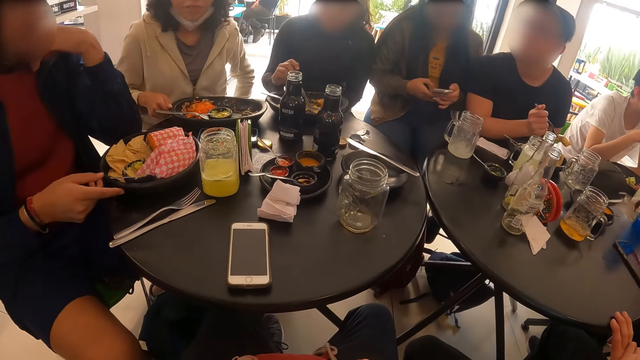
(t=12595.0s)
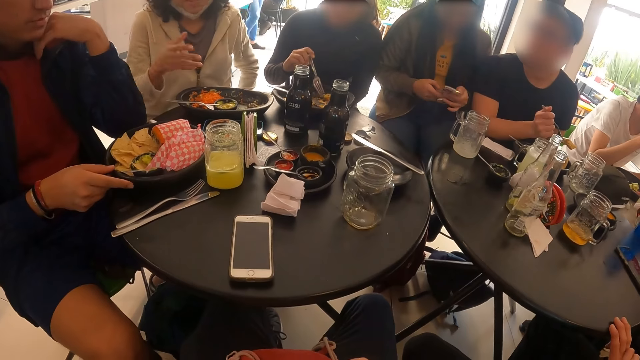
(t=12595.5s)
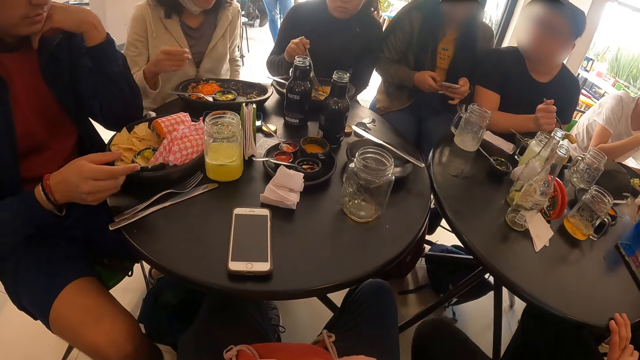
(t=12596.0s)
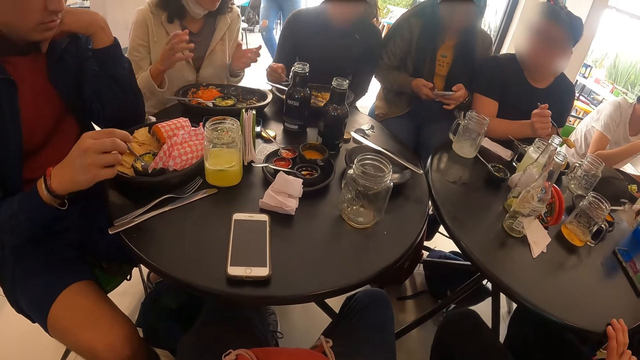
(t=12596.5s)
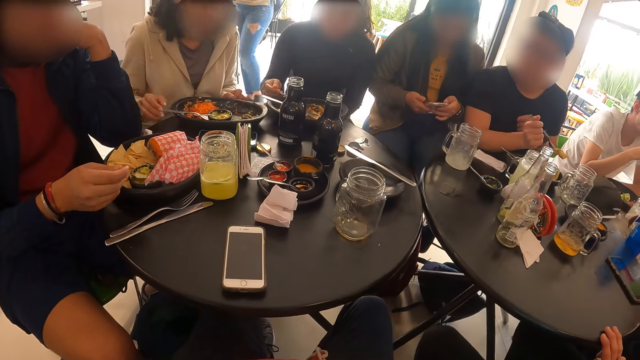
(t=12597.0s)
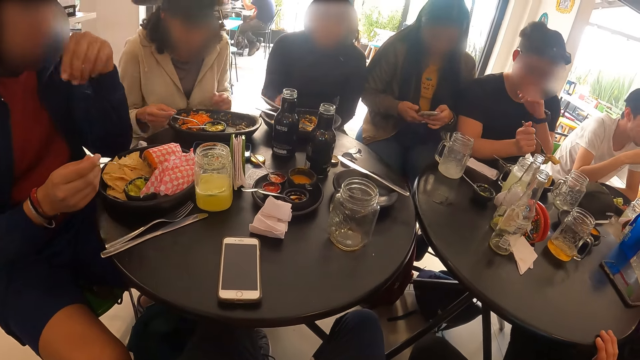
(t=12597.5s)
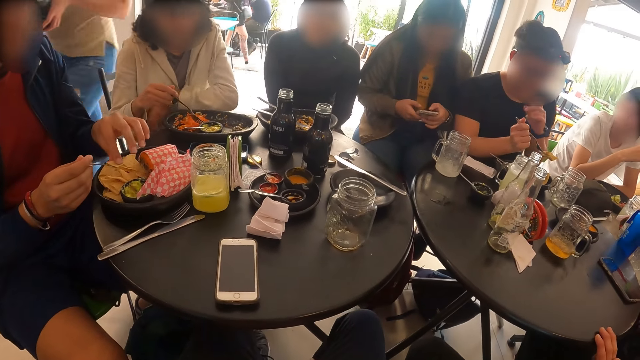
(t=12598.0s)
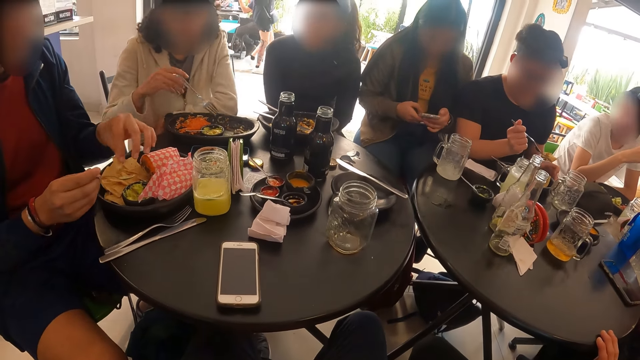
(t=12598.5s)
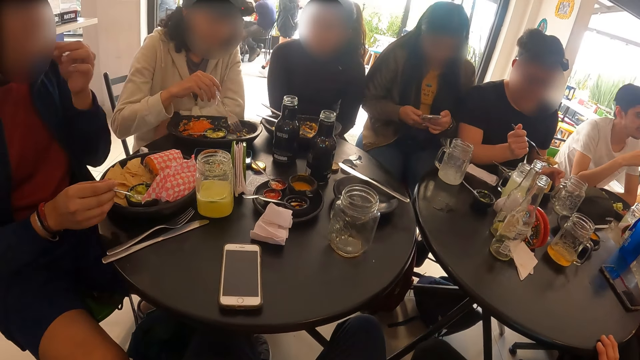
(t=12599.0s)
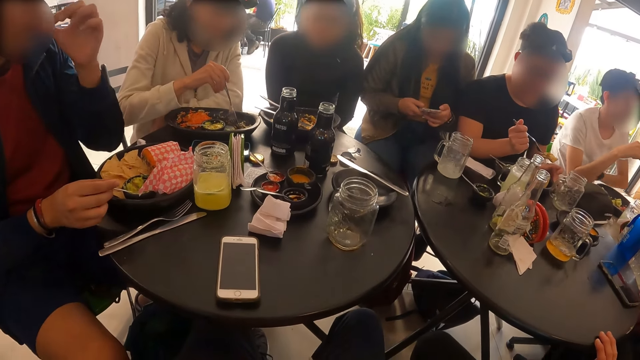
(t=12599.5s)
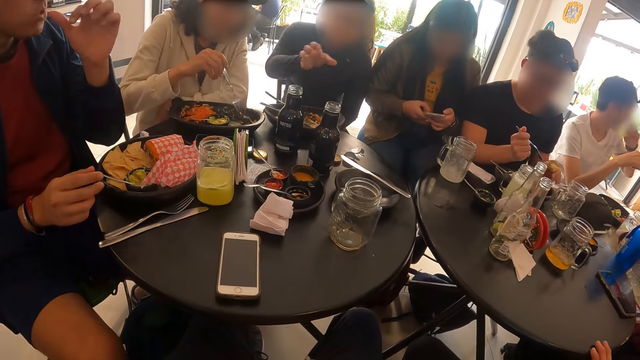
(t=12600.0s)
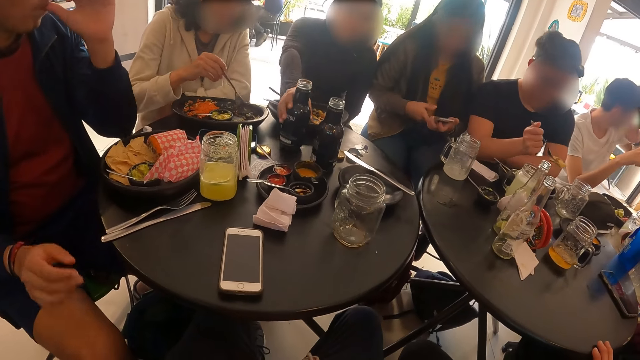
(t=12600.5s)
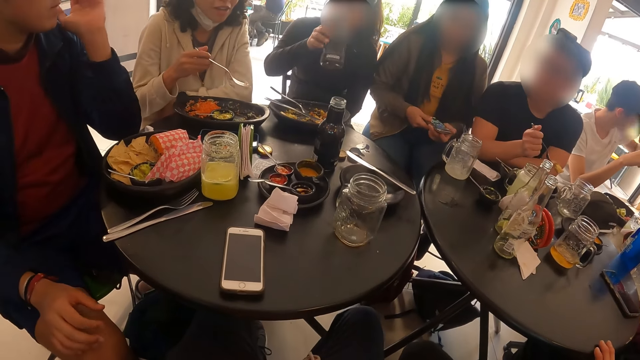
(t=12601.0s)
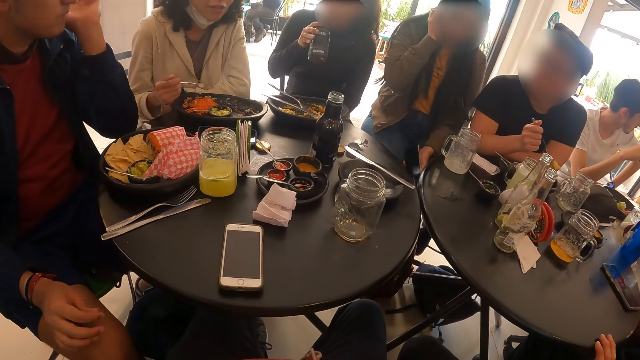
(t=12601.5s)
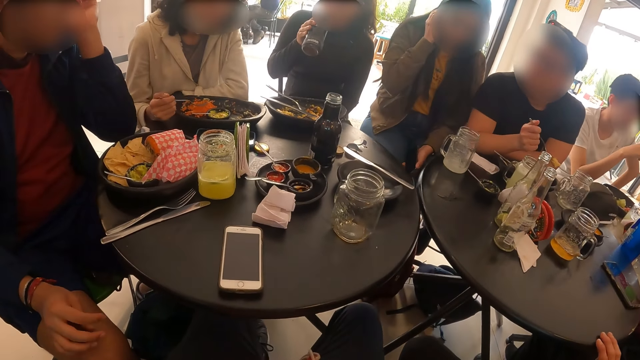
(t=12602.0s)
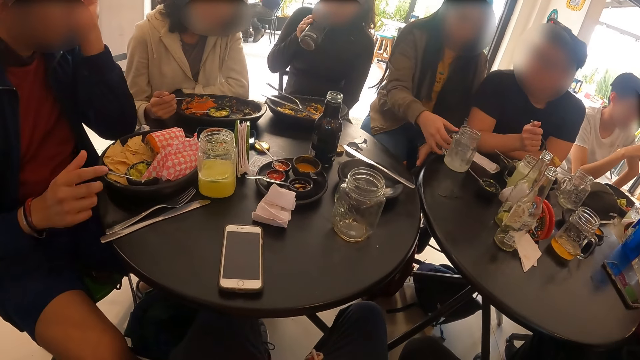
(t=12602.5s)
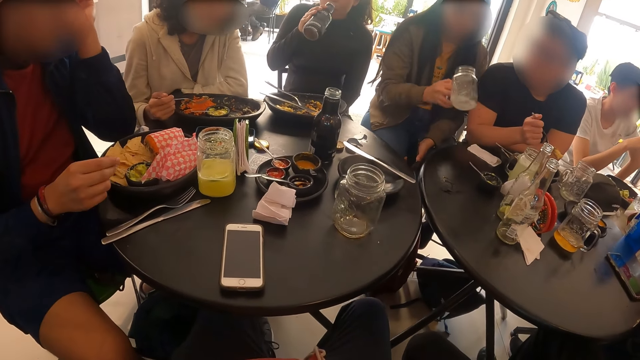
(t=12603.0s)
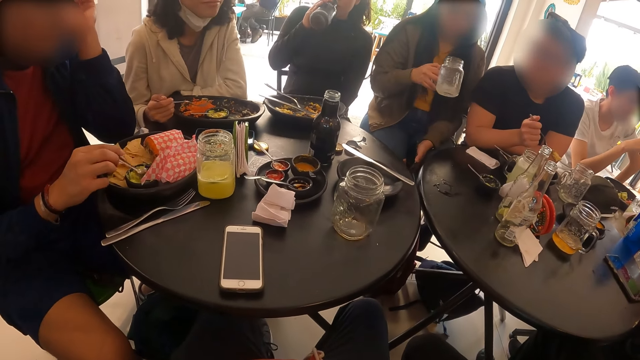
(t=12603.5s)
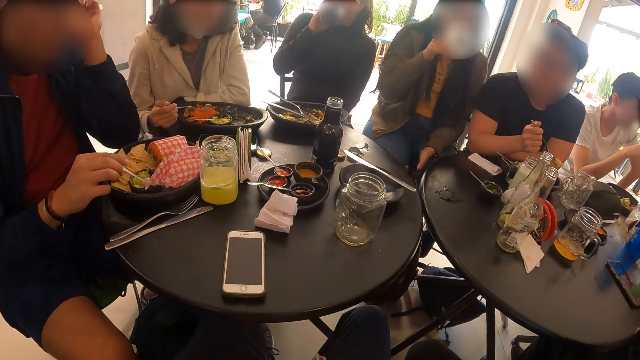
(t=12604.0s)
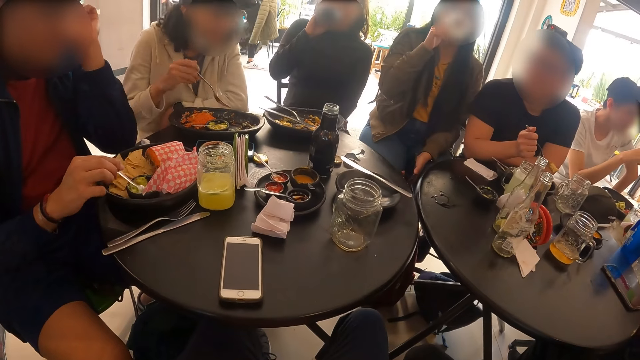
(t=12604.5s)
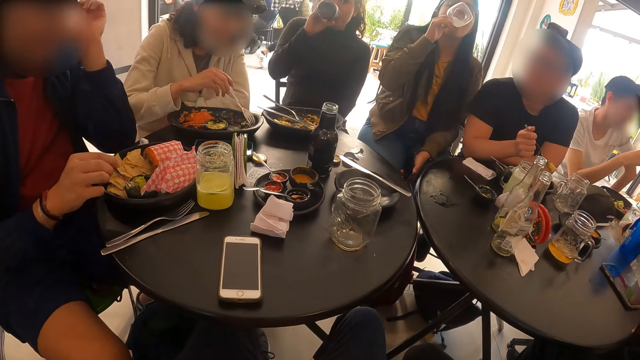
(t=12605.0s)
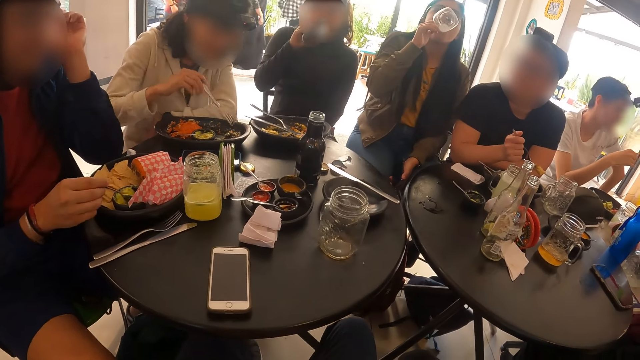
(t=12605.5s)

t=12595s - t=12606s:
A woman moves the plate on the table with her right hand. A man holds the spoon in the plate with his right hand. He eats the burger with his left hand. Another woman picks up the jar of beer on the table with her right hand. A third woman picks up the bottle on the table with her right hand and drinks from the bottle in her right hand. The man holds the spoon in the plate with his right hand, touches his face with his left hand, and stirs cheese in the plate with the spoon in his right hand. The second woman drinks from the jar of beer in her right hand.

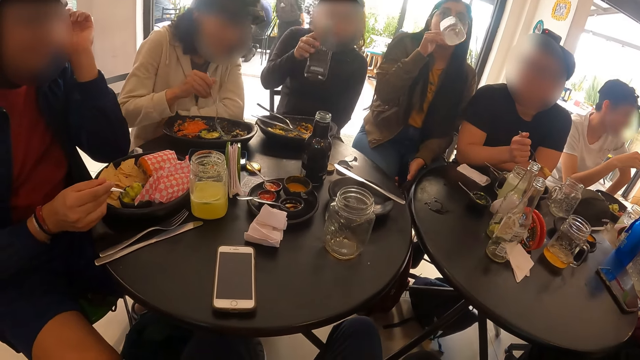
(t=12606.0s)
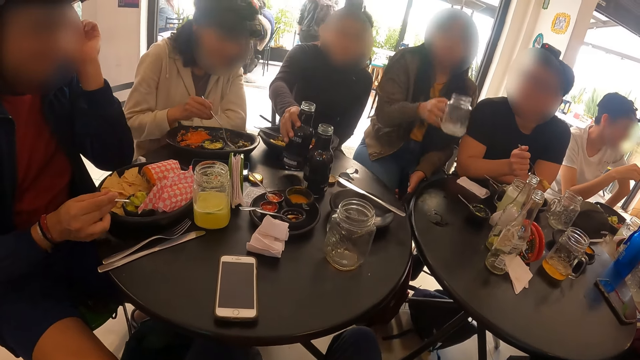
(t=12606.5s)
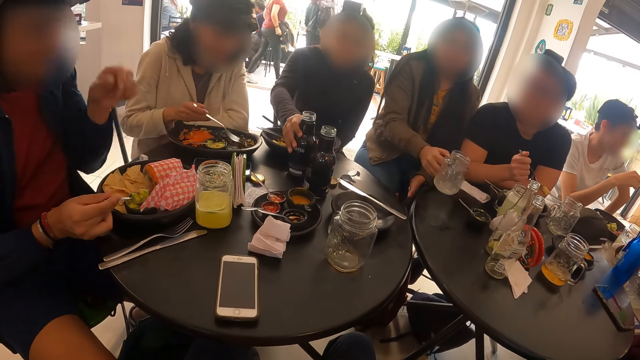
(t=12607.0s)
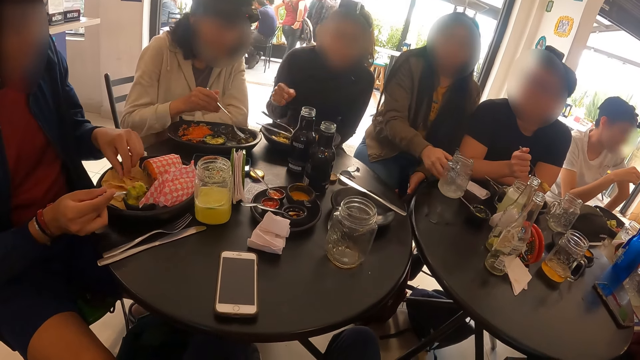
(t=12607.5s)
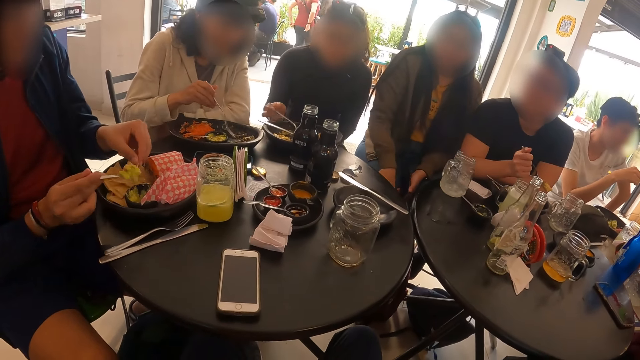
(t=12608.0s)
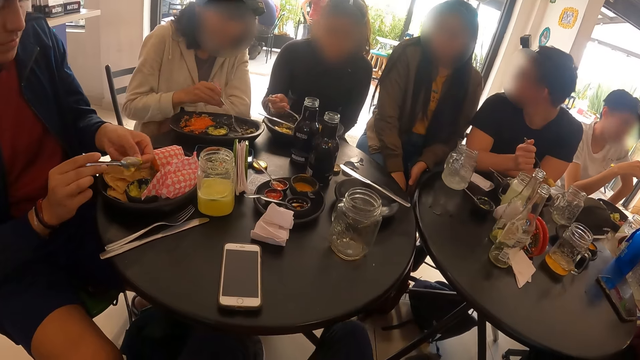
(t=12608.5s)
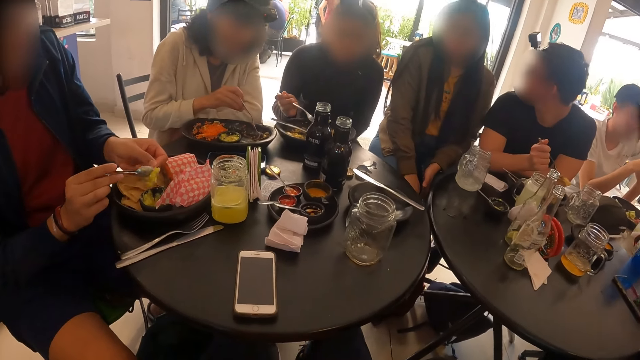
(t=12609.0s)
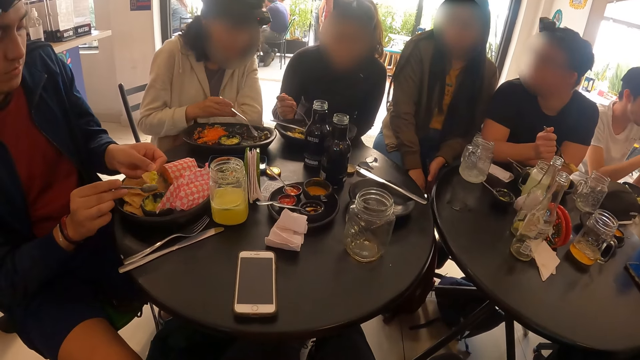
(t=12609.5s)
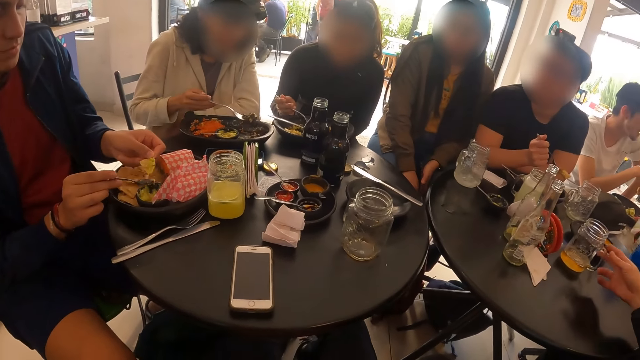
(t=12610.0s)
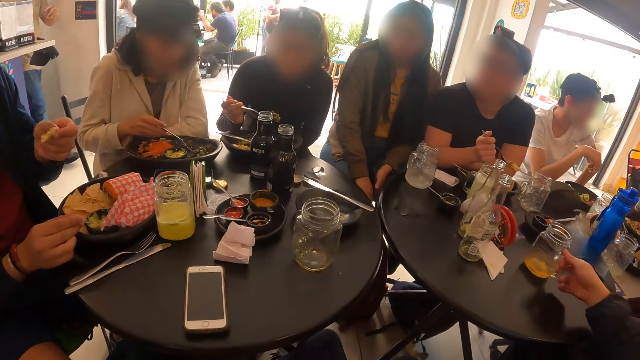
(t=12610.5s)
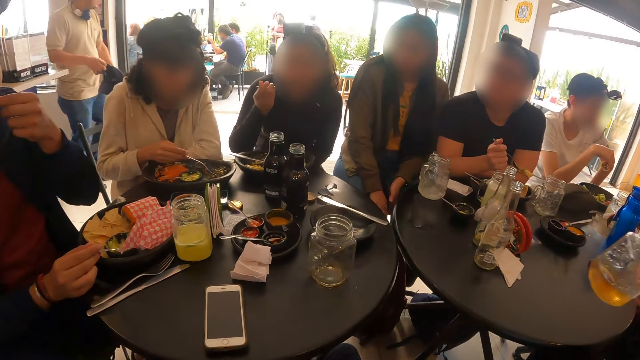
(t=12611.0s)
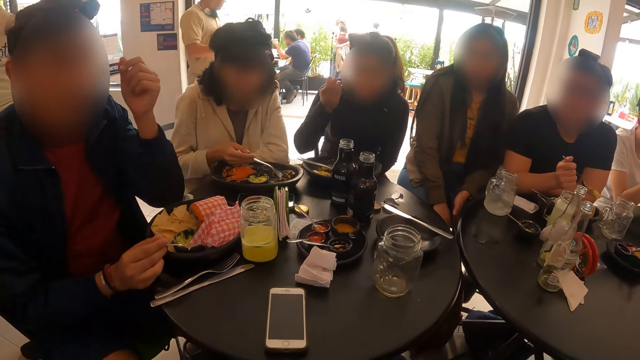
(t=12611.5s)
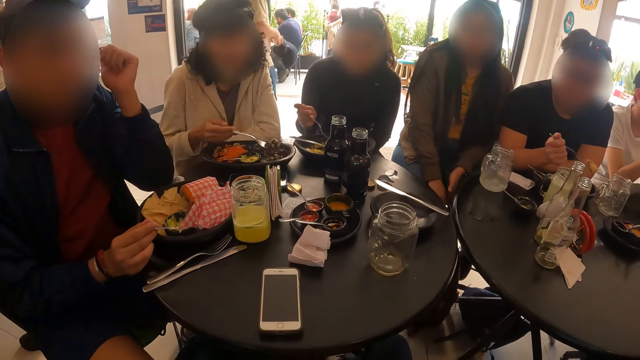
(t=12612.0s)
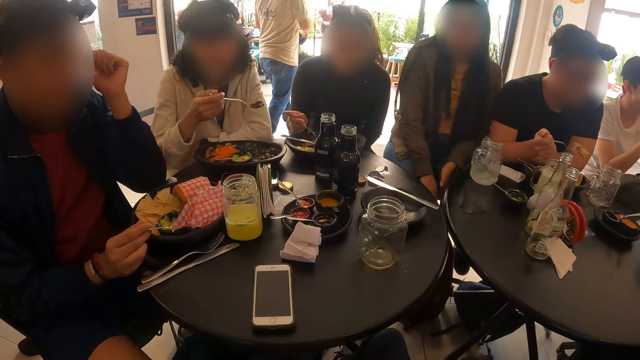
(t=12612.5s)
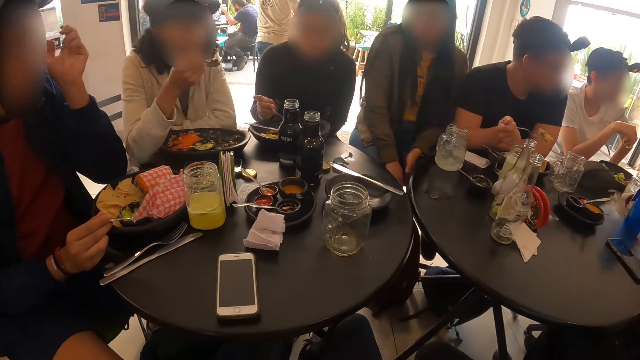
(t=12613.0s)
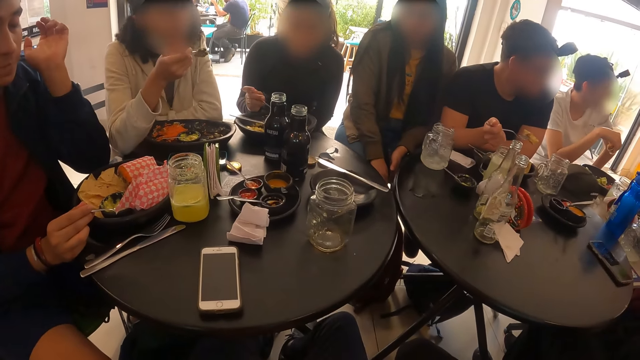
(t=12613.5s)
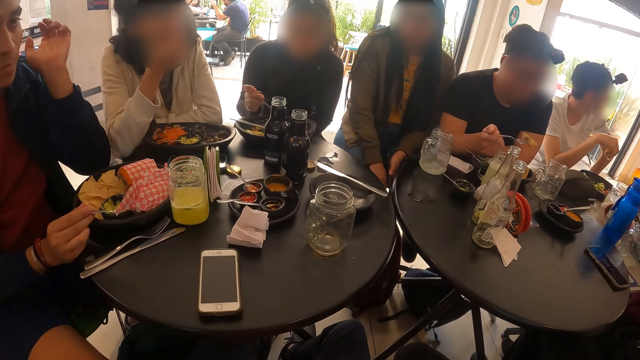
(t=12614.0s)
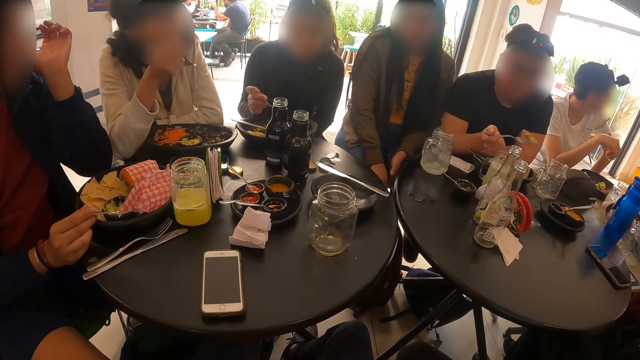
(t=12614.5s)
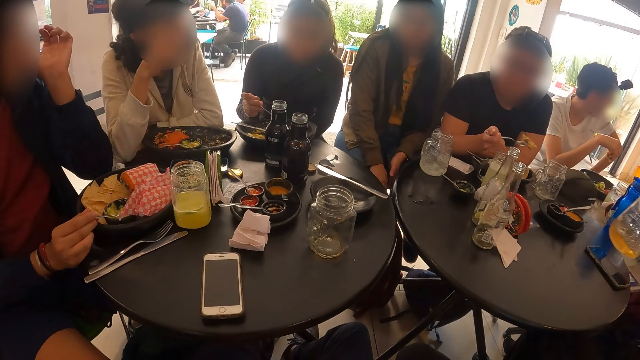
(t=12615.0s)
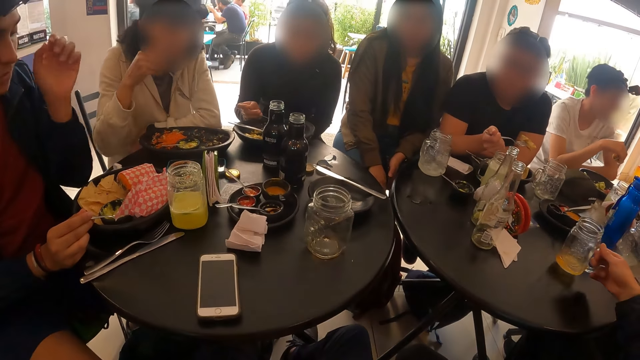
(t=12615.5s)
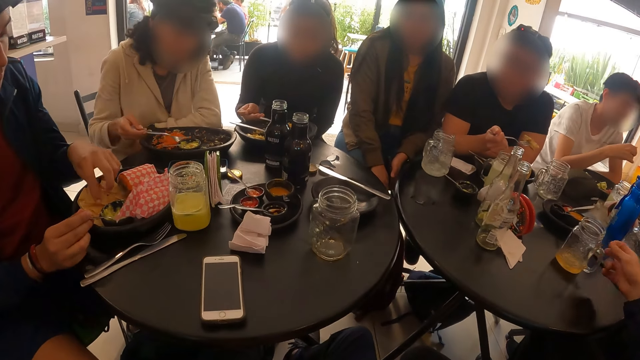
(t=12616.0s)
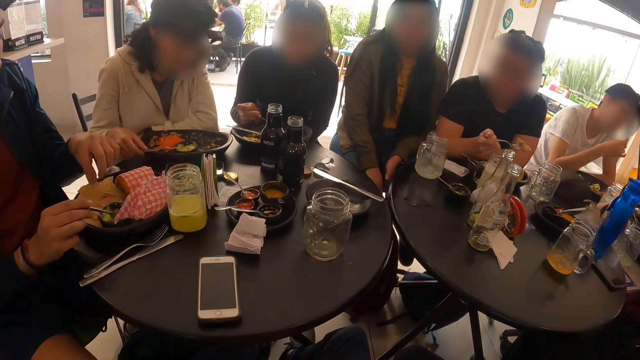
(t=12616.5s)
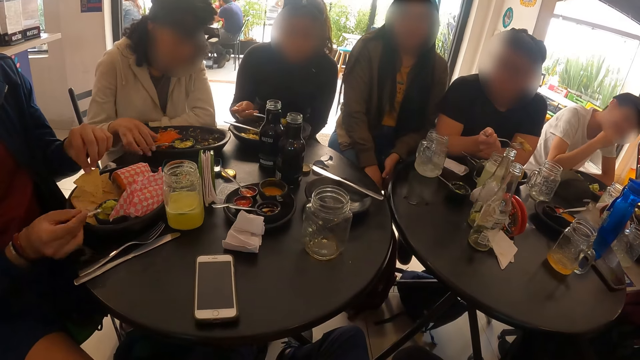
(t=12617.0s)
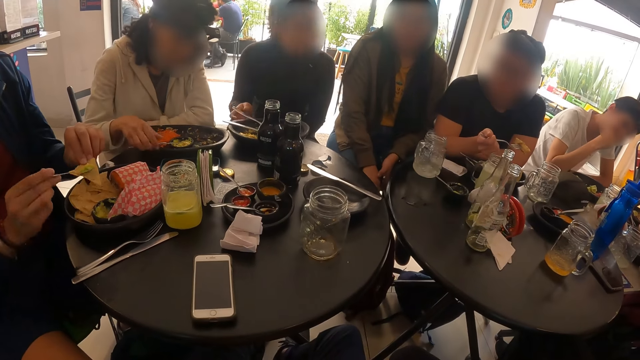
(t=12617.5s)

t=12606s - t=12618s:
A woman drops the bottle on the table with her right hand. Another woman drops the jar of beer on the table with her right hand. The first woman holds the fork with her right hand. A third woman scoops cheese from the plate with the fork in her right hand. A man picks up the jar of juice on the table with his right hand. Another man eats the burger with his left hand. The third woman eats cheese with the spoon in her right hand. The first man drops the jar of juice on the table with his right hand.
